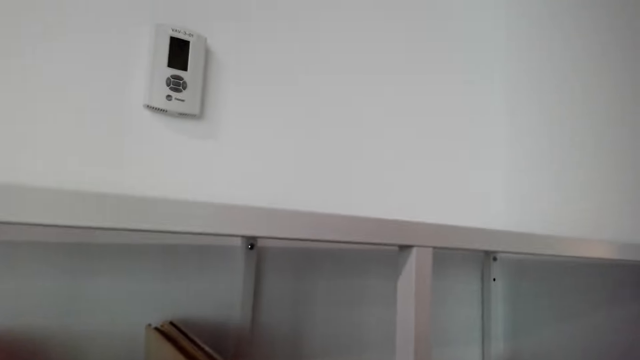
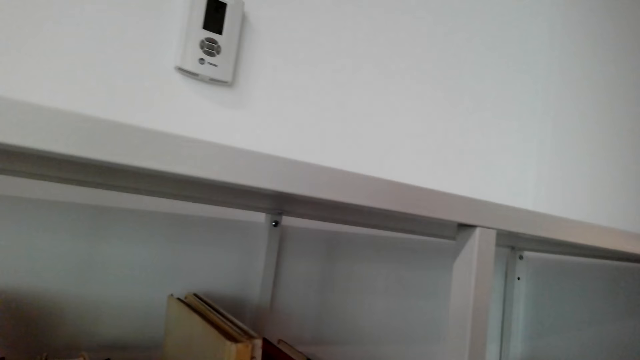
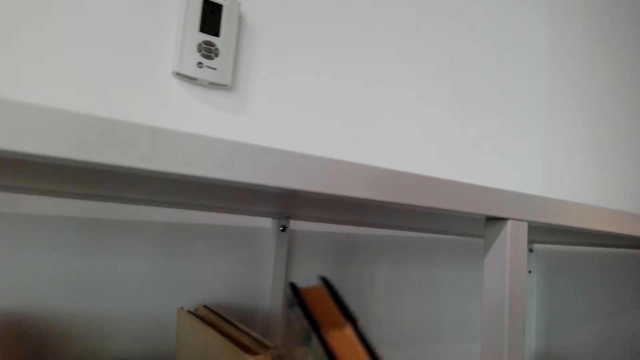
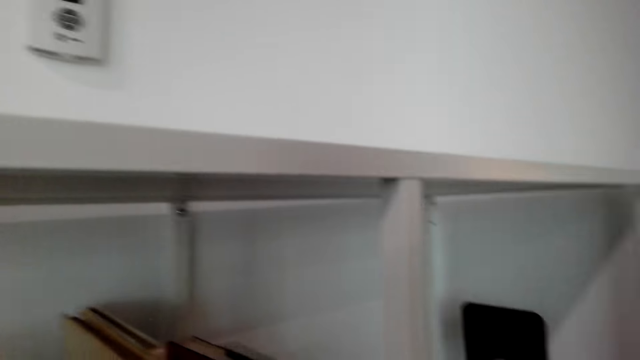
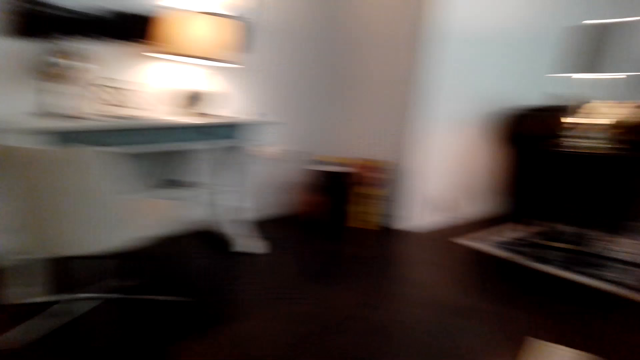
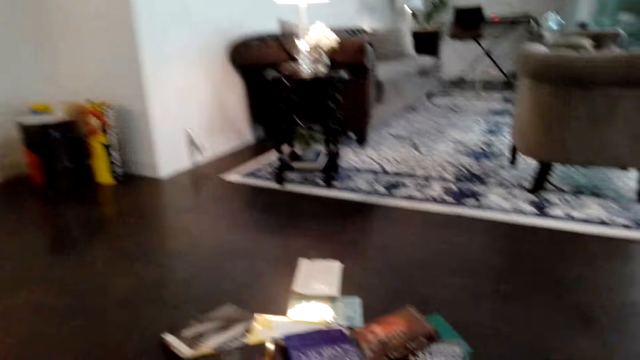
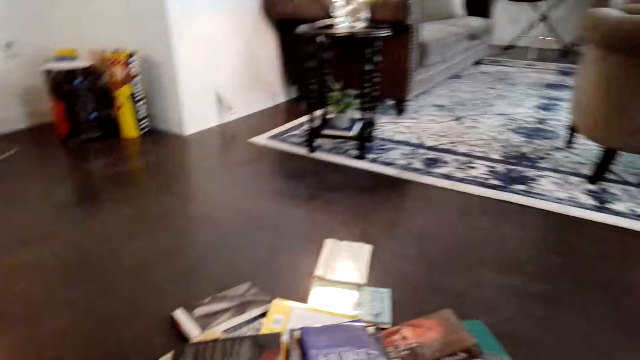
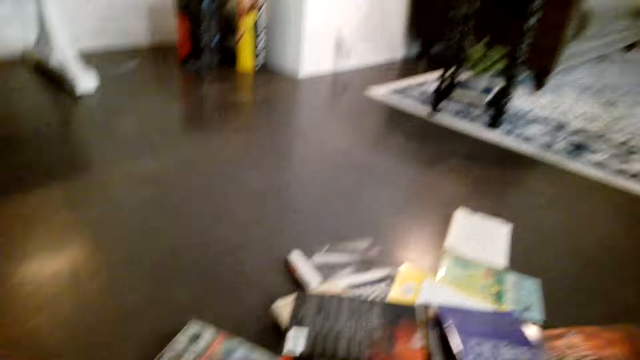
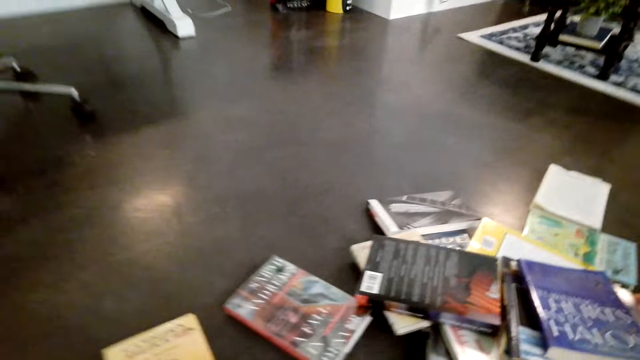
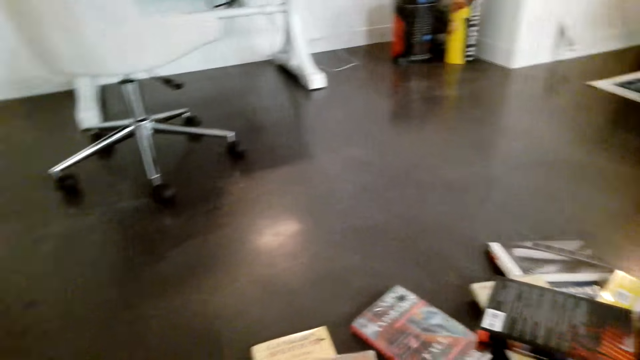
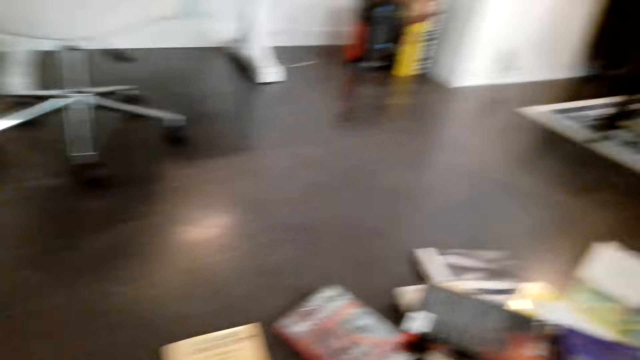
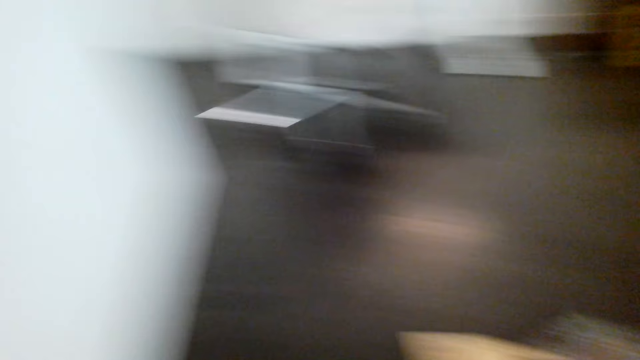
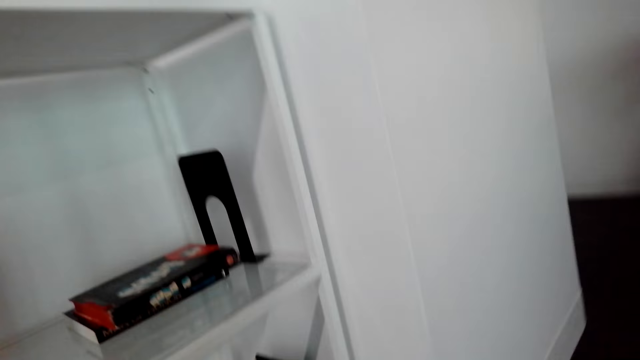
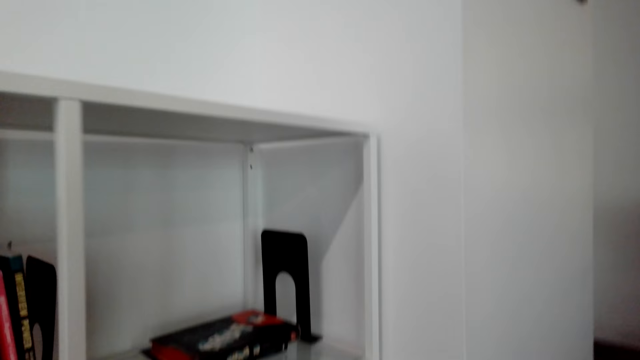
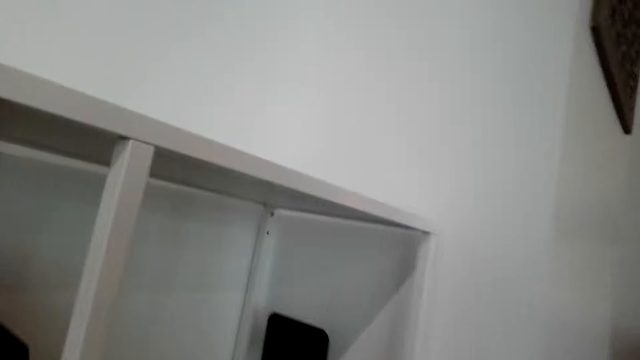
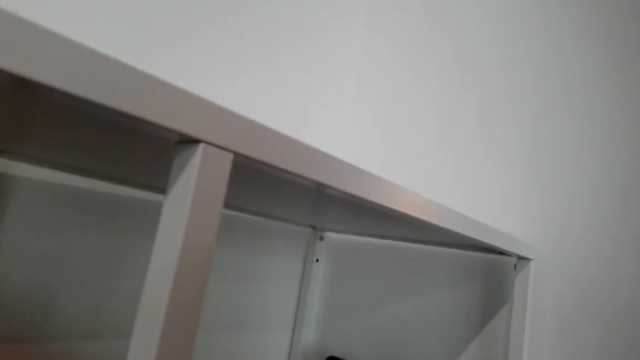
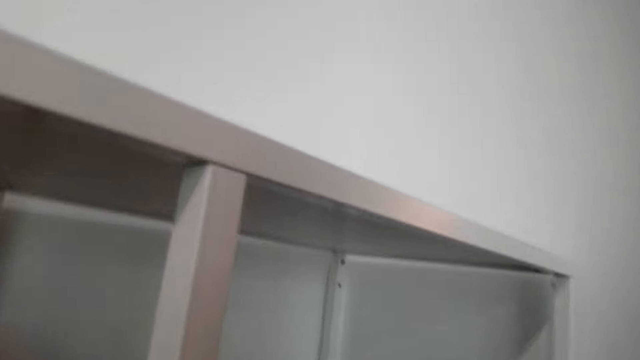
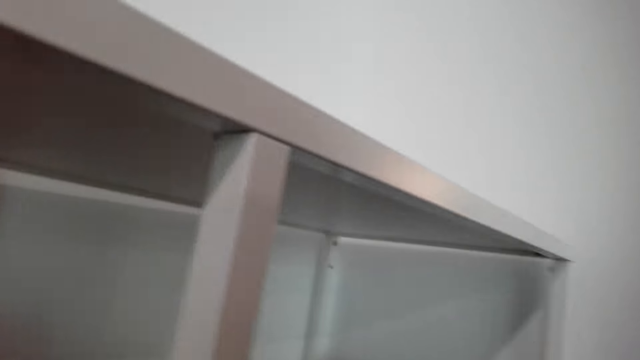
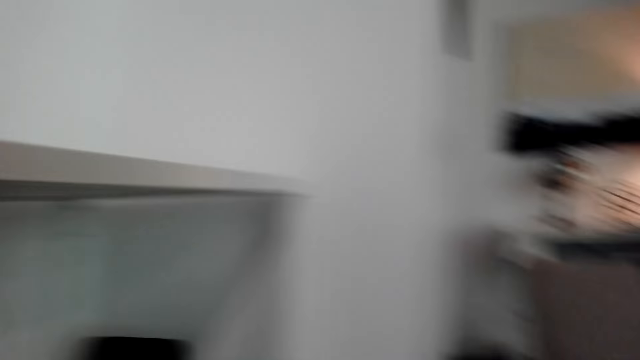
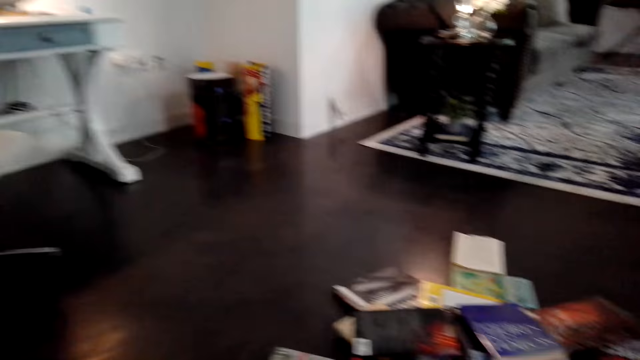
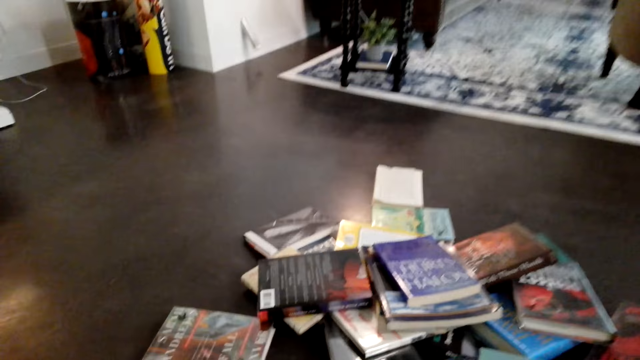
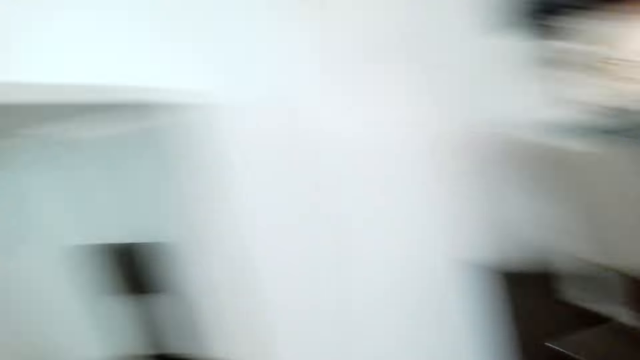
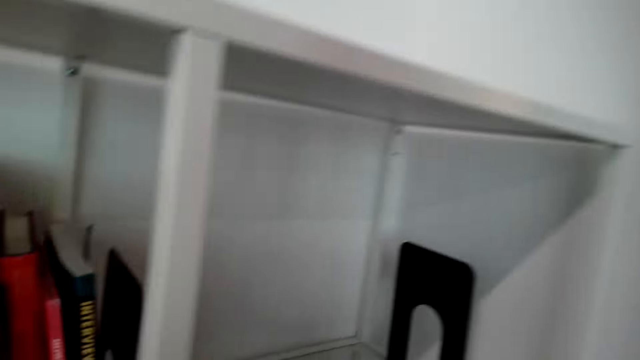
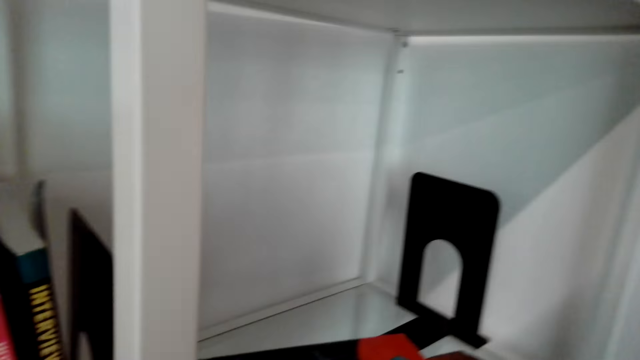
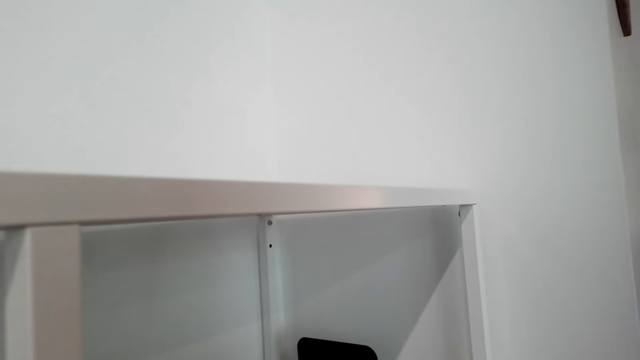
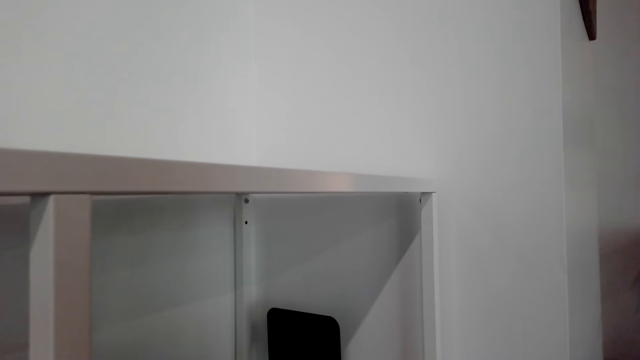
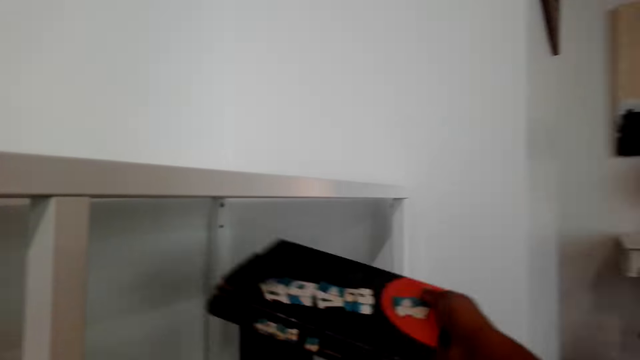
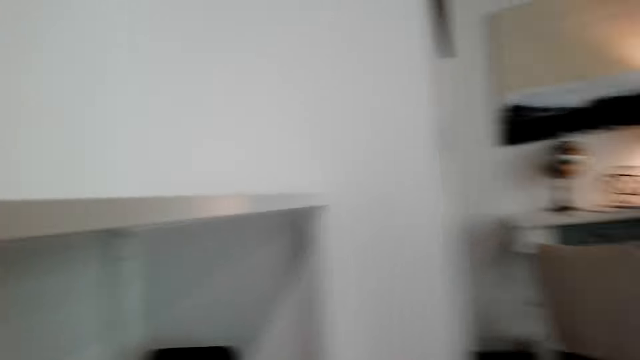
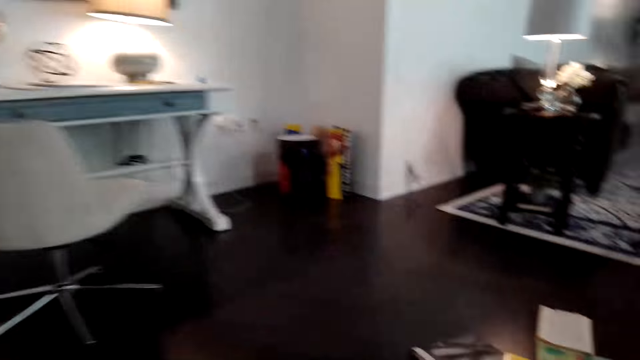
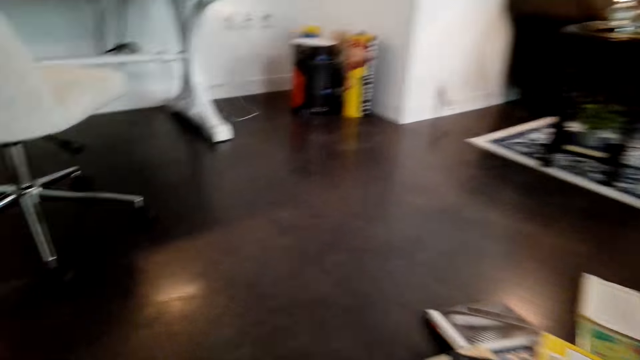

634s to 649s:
The camera wearer picks up a book. They arrange books on a shelf. They pick up a book. They arrange books on the shelf.

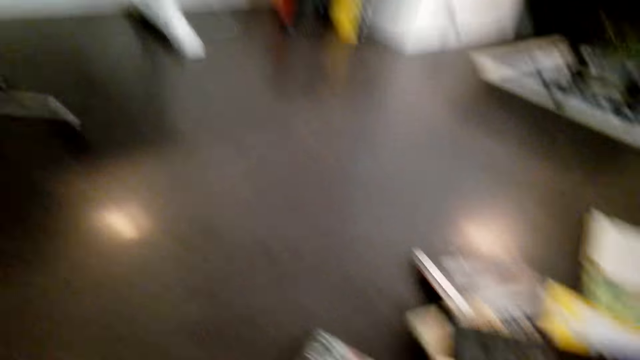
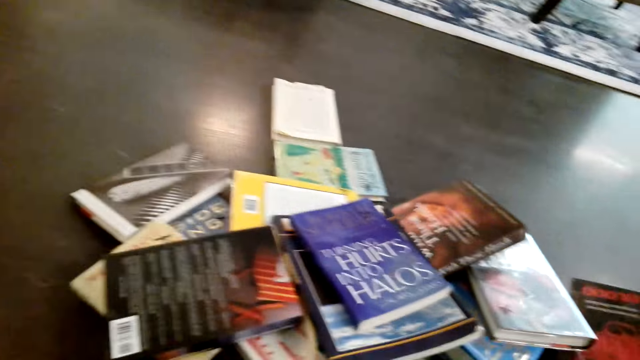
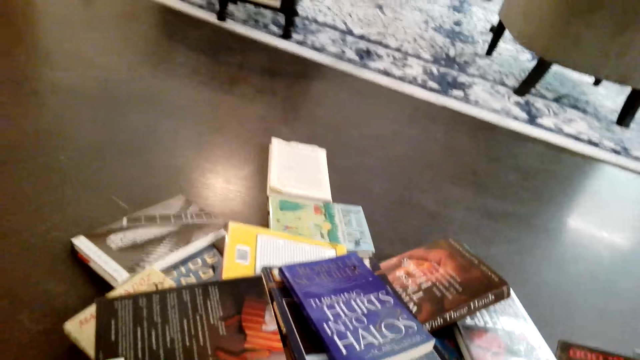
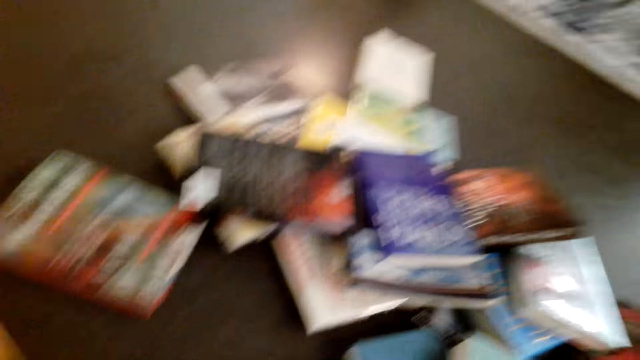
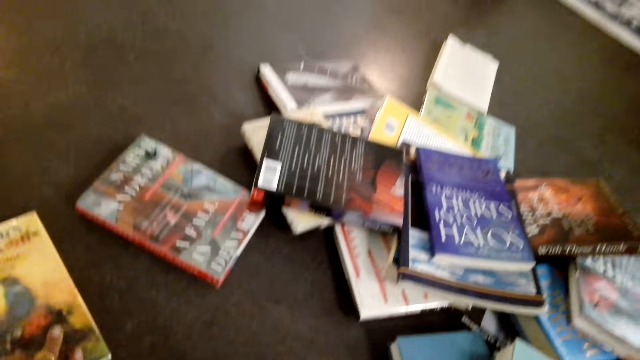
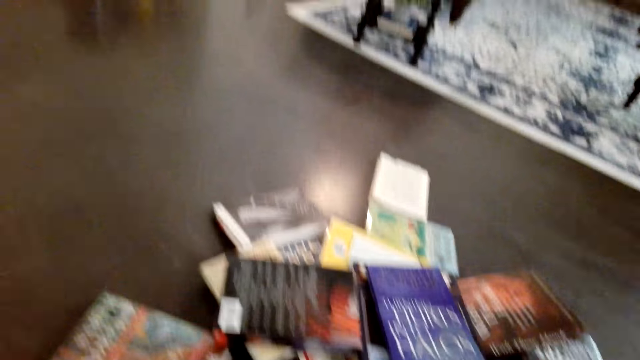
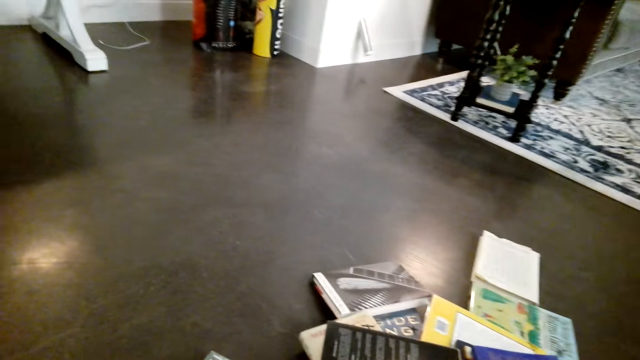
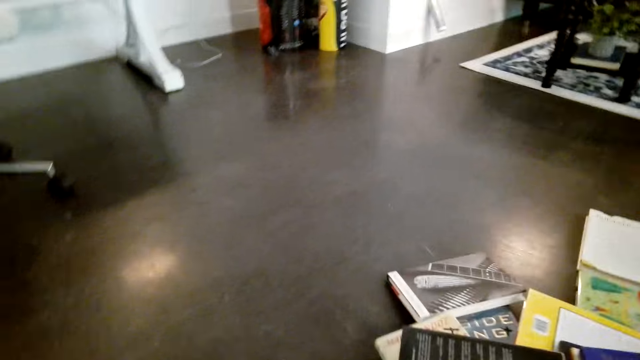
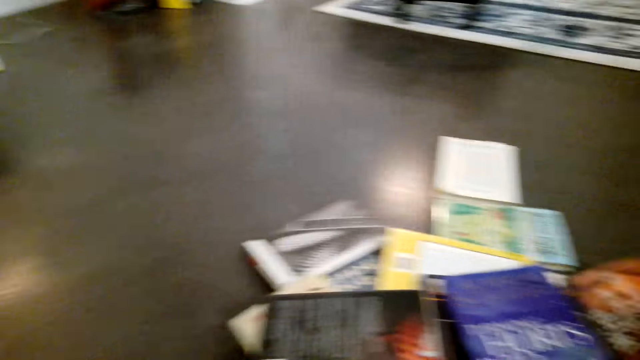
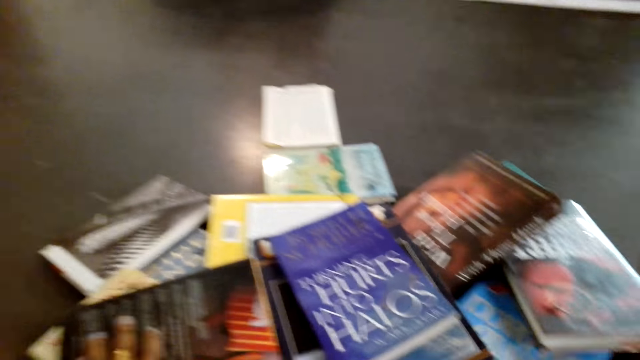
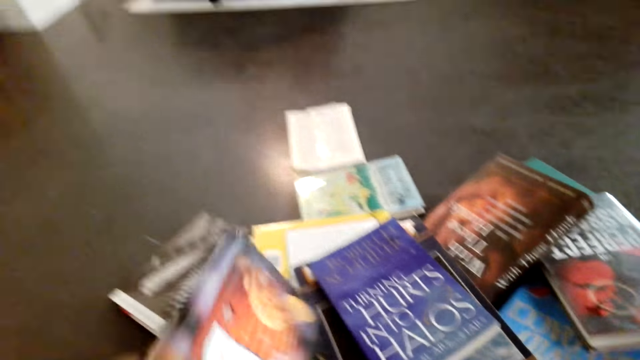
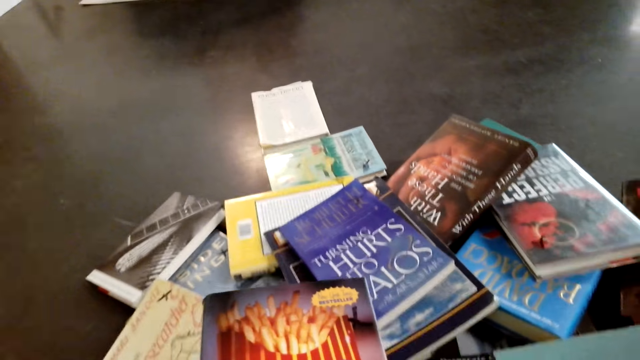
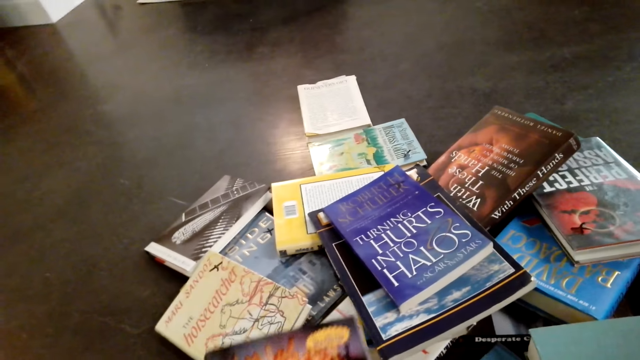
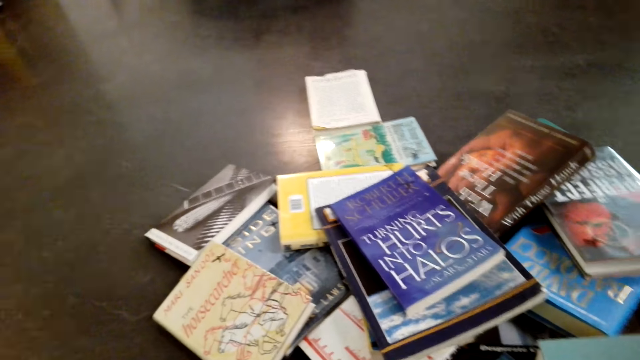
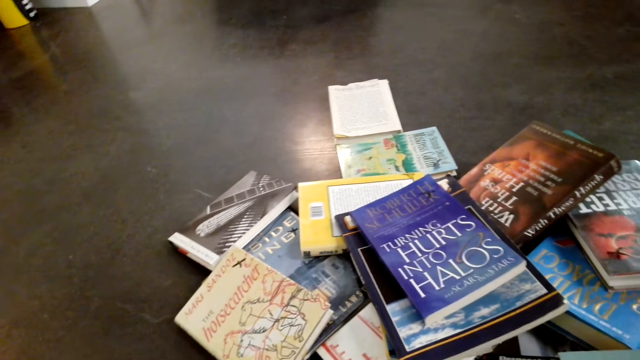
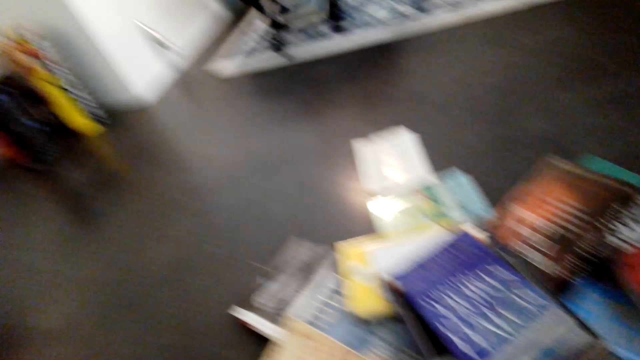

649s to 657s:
The camera wearer picks up a book. They pick up a book.
